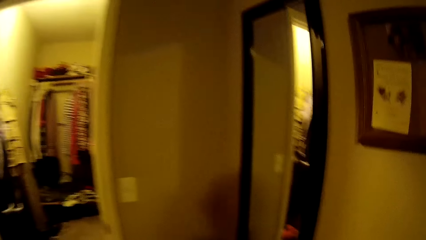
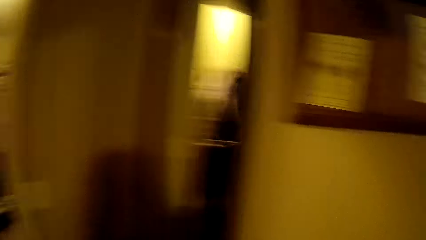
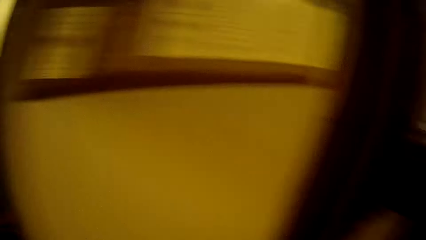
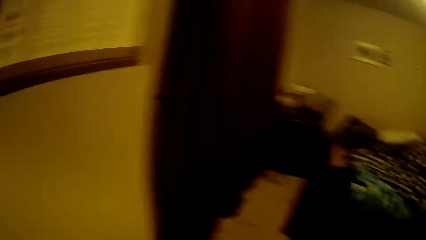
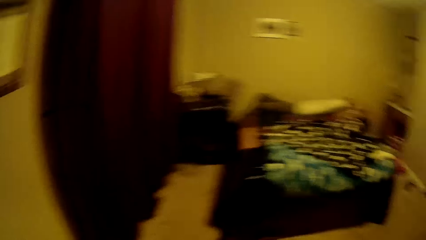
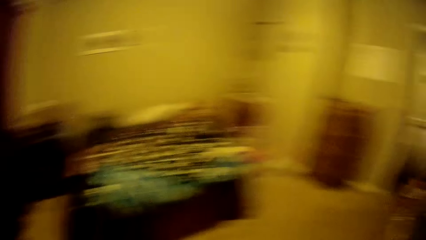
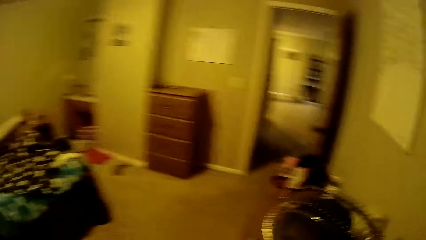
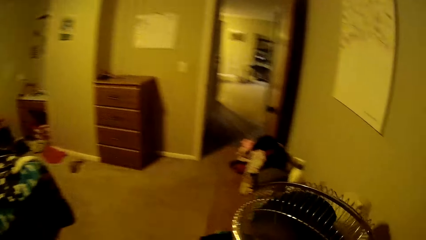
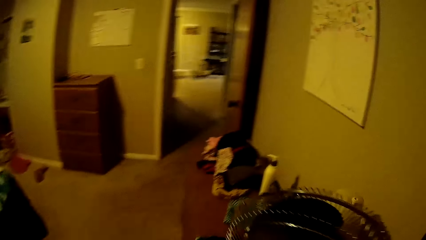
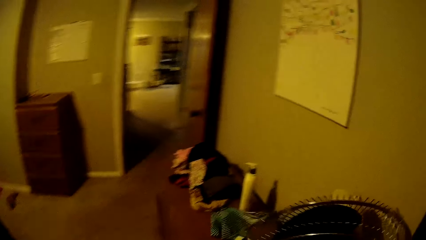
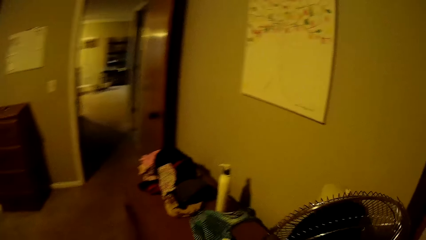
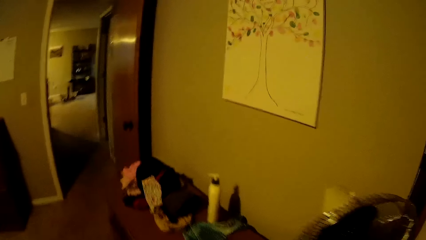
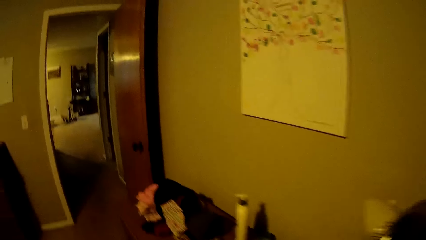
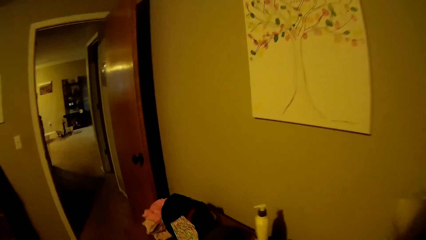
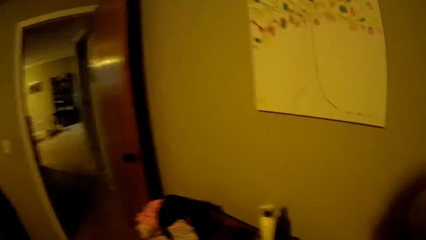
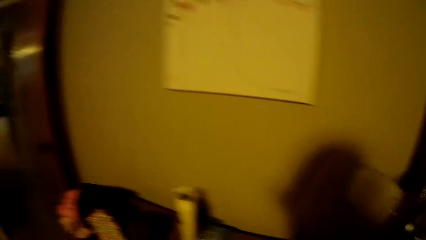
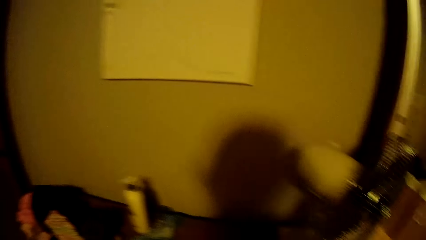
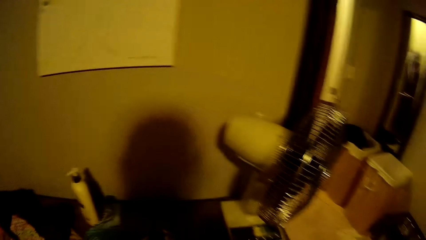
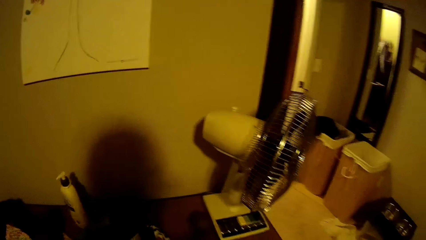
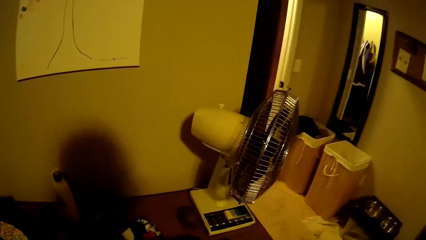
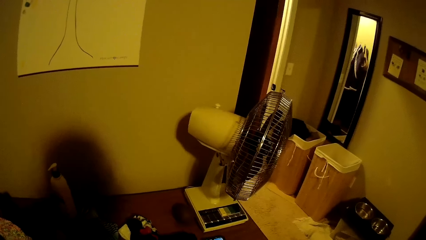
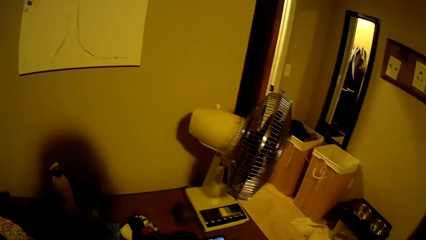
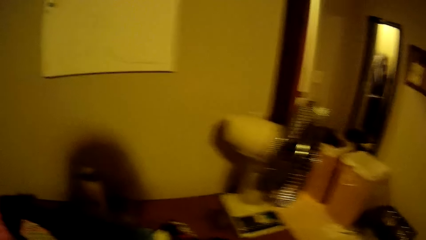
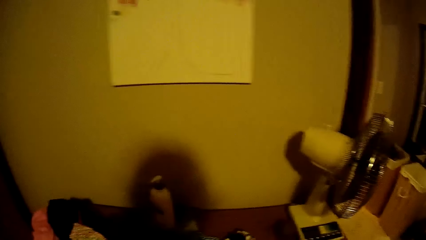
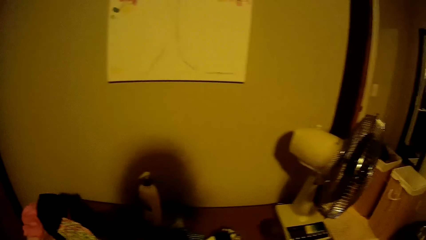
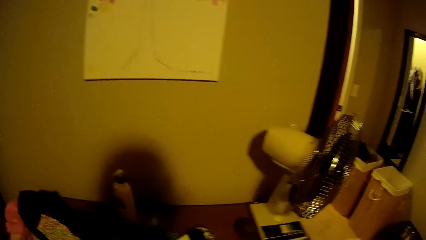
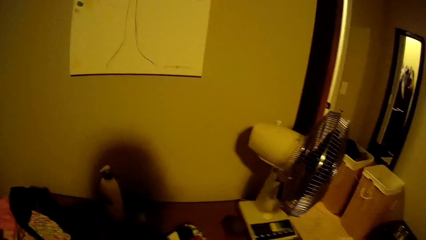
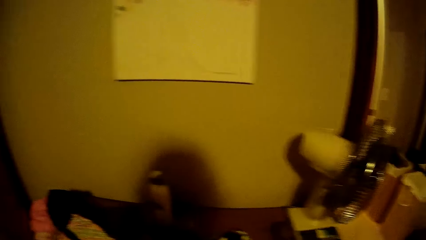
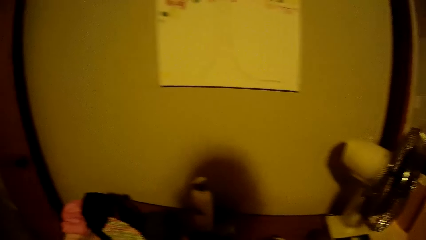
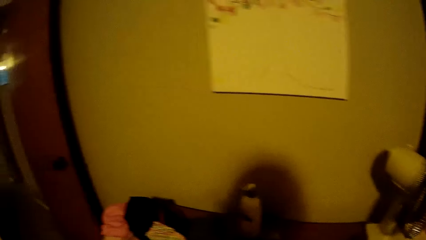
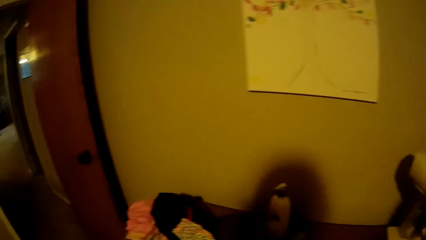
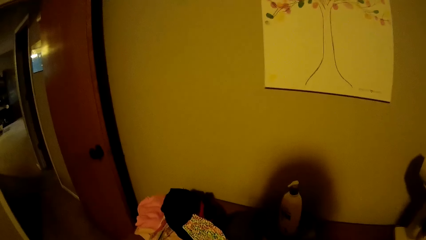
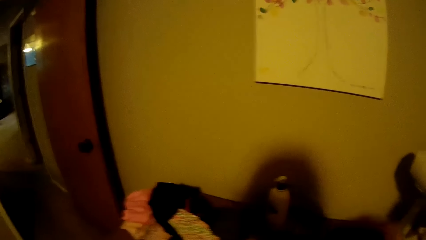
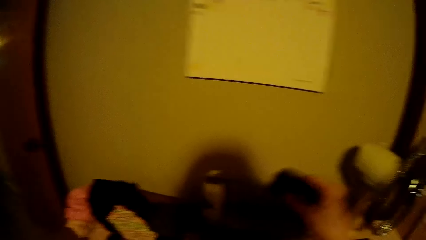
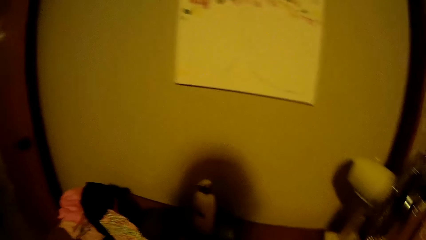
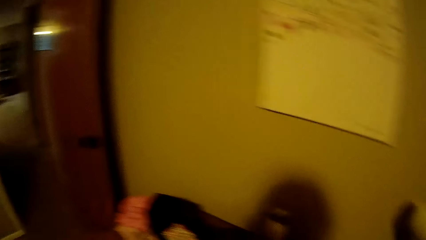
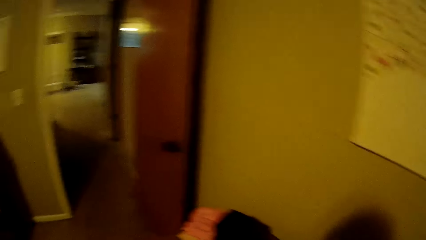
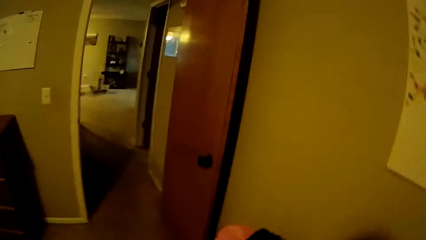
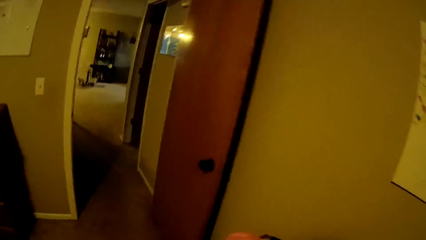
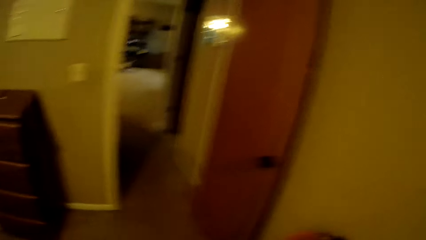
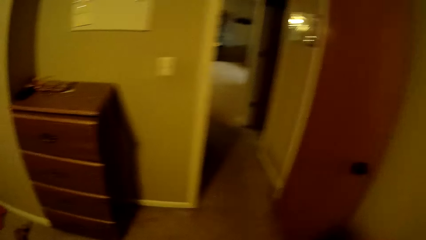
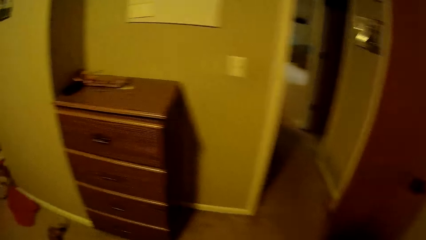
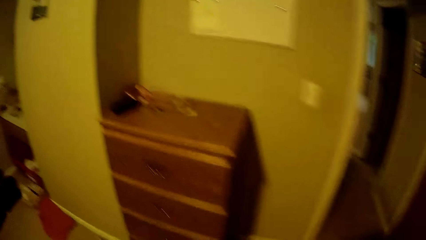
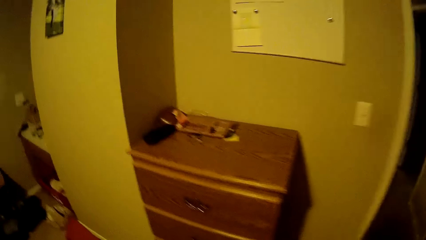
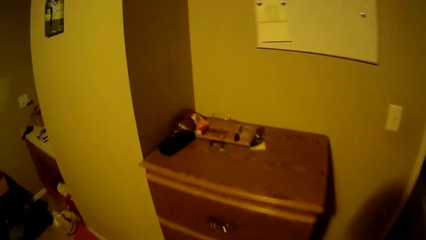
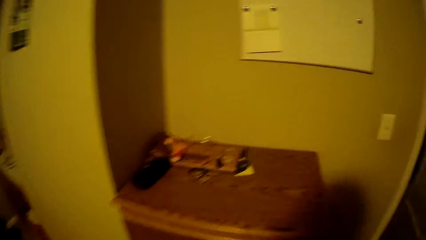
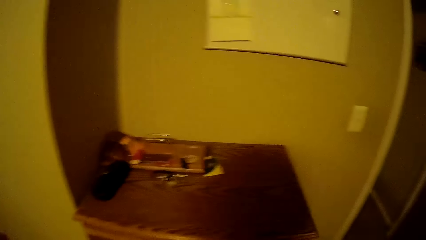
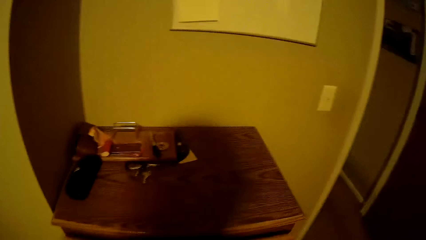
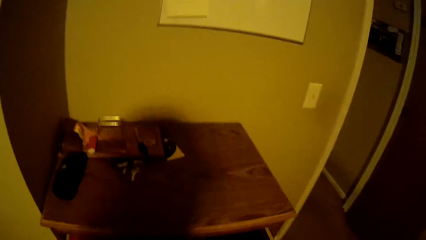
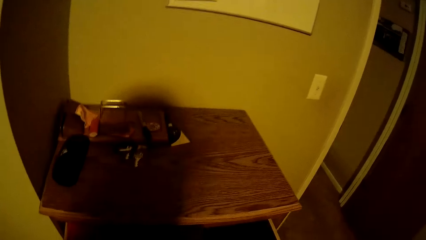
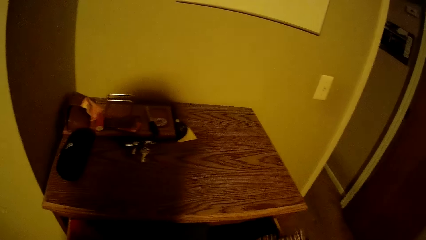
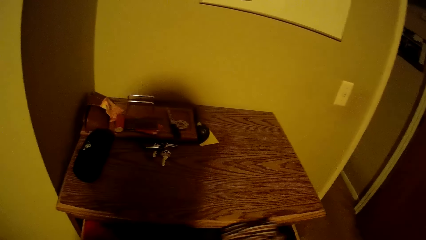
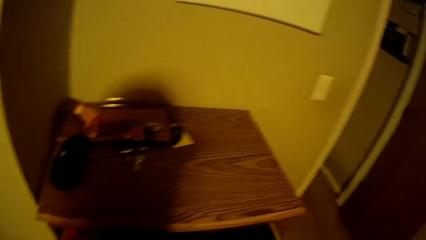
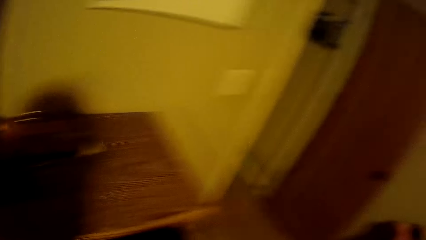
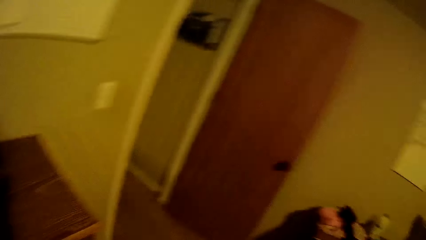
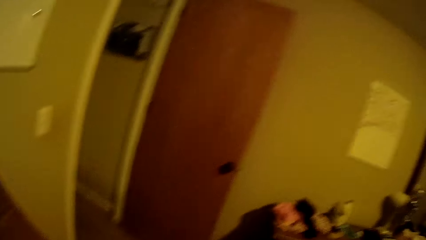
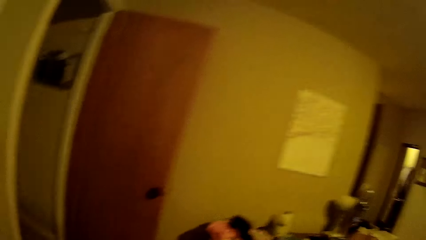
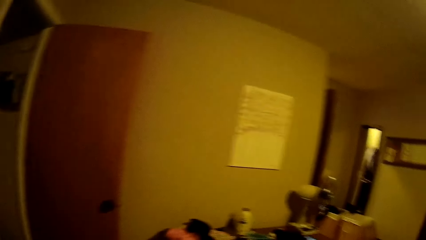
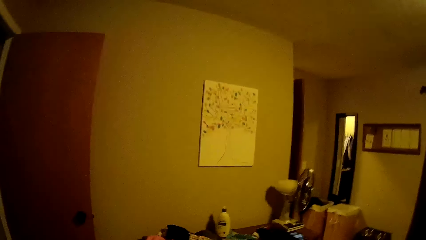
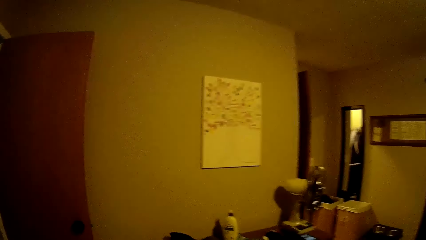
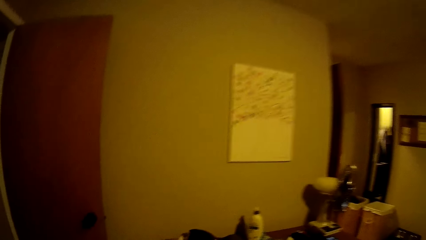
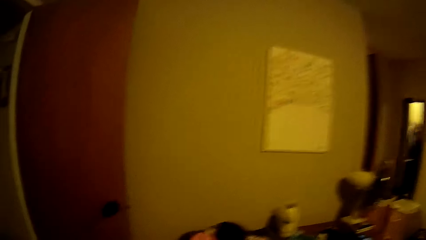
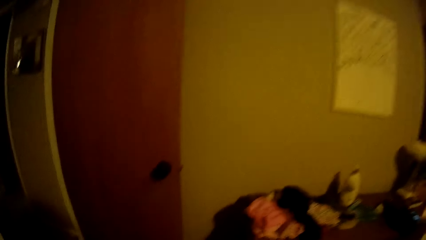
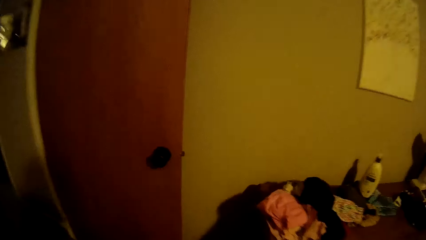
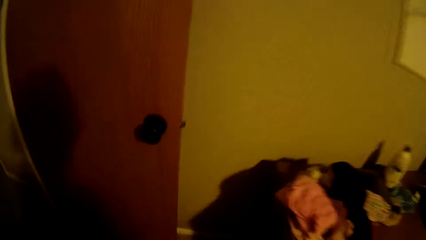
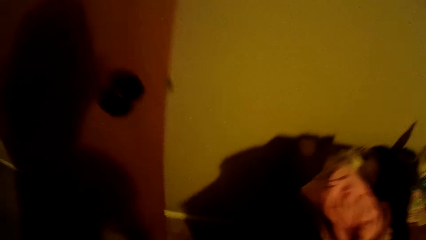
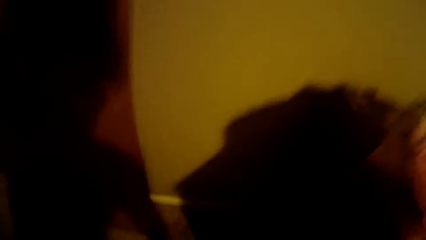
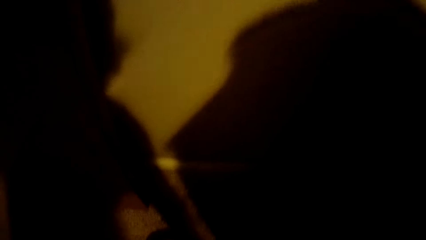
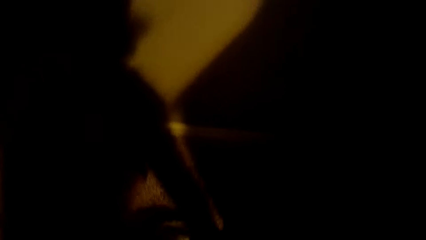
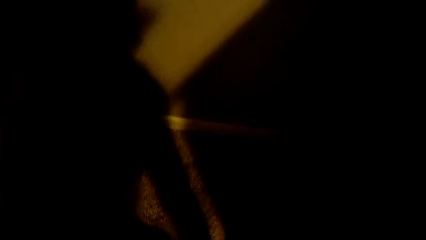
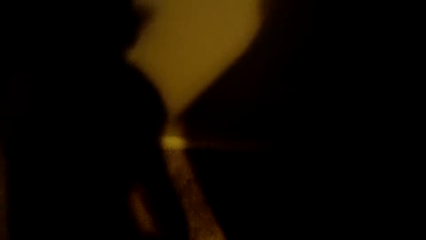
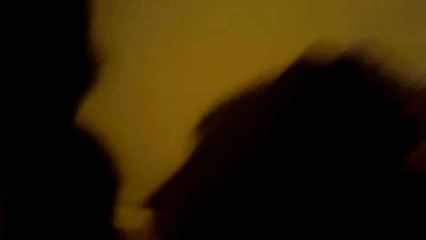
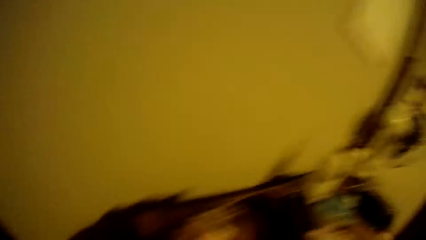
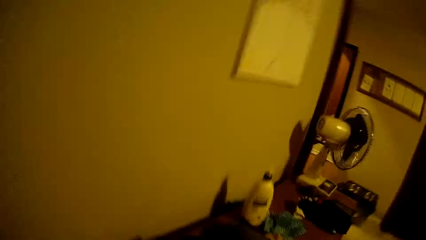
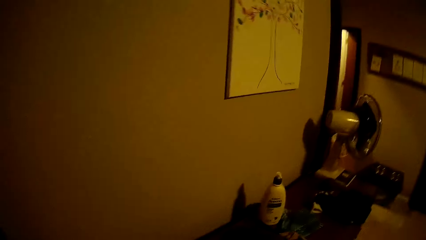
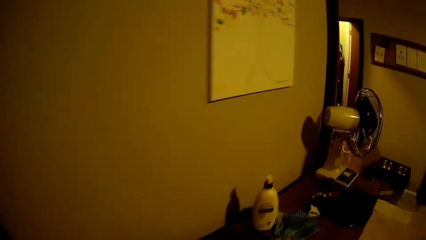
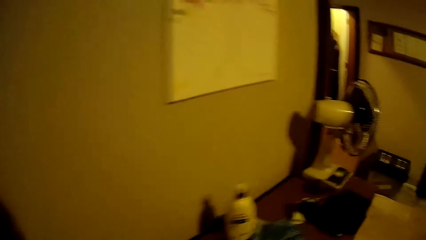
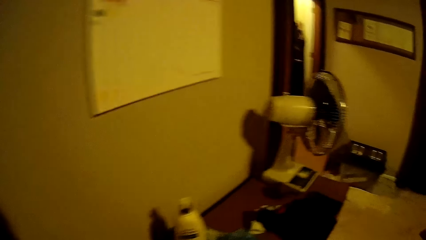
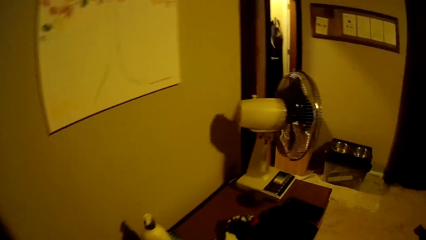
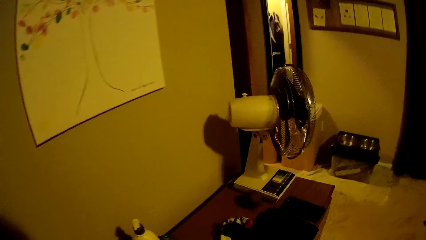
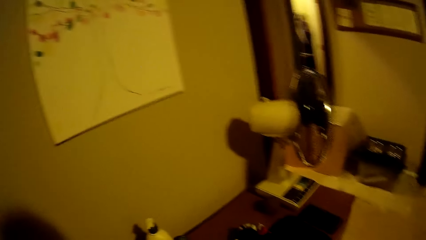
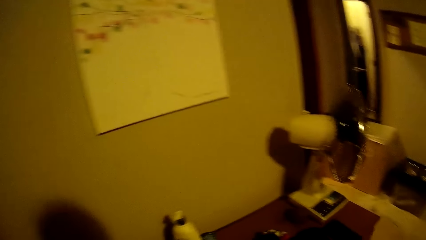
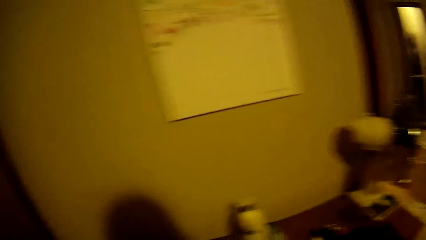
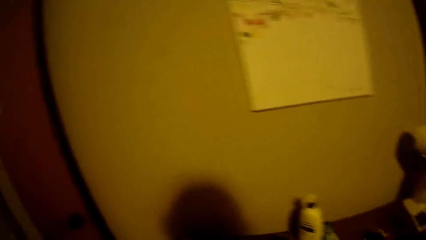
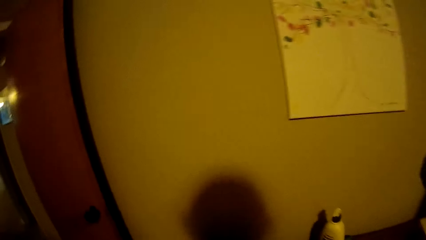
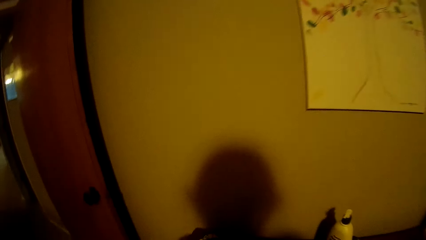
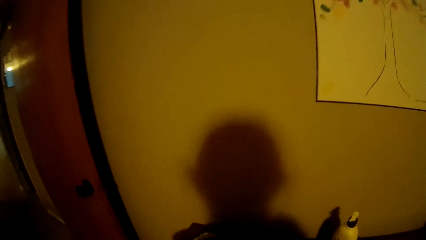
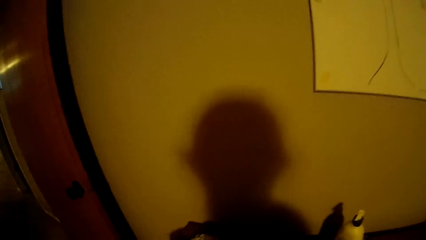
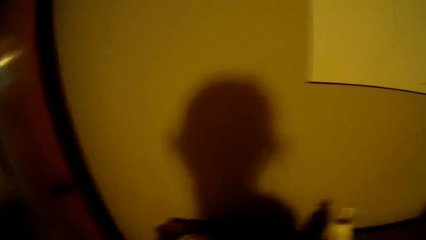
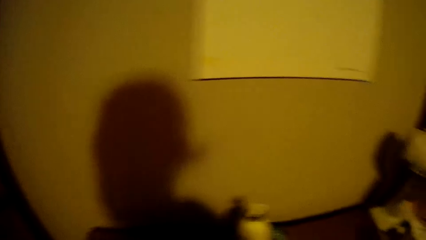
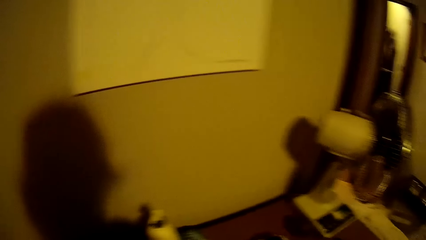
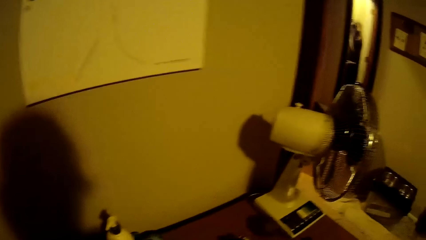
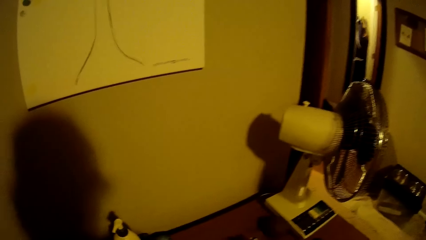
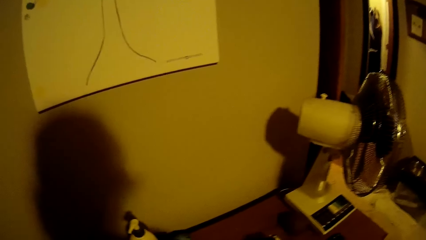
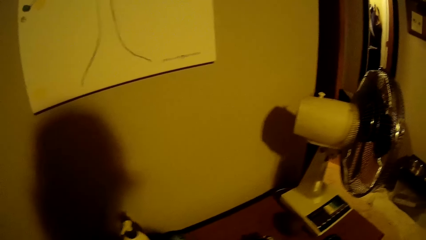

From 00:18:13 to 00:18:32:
The camera wearer walks around the room. They move towards the door. They move towards the cabinet.
